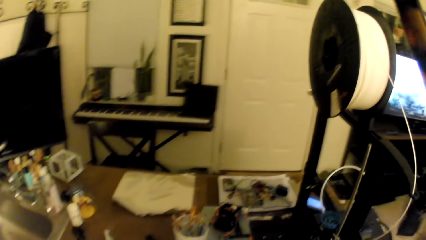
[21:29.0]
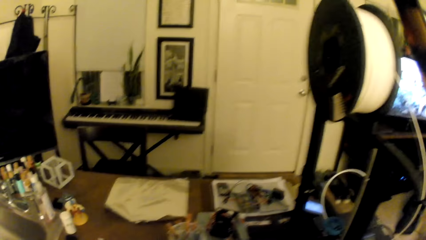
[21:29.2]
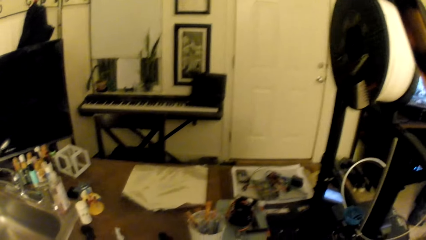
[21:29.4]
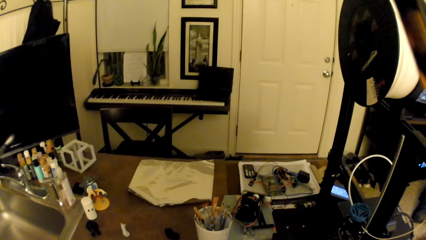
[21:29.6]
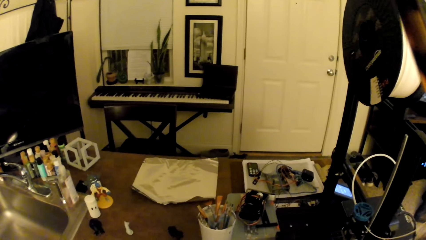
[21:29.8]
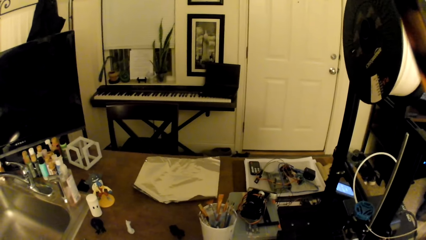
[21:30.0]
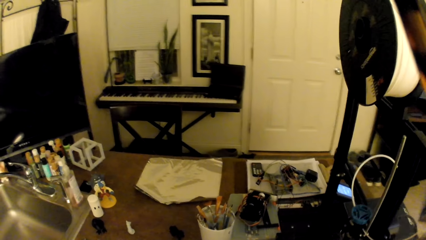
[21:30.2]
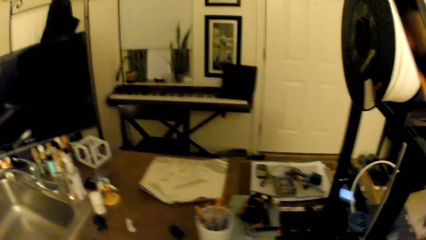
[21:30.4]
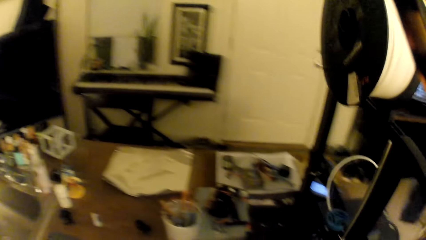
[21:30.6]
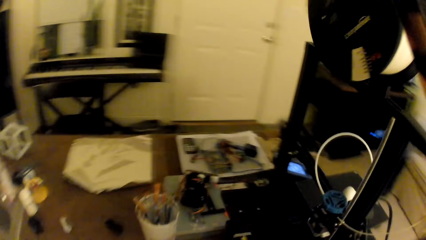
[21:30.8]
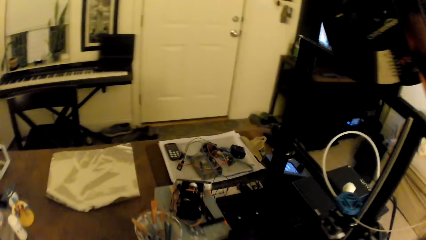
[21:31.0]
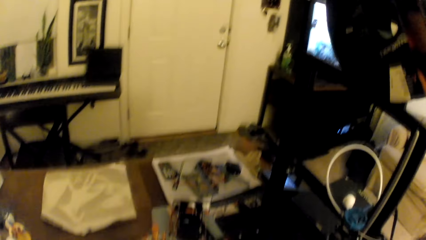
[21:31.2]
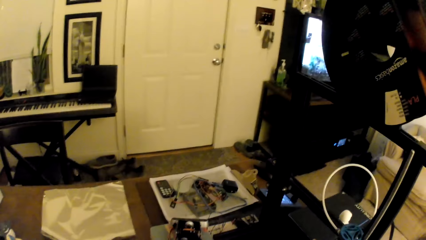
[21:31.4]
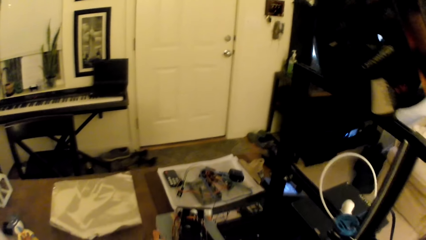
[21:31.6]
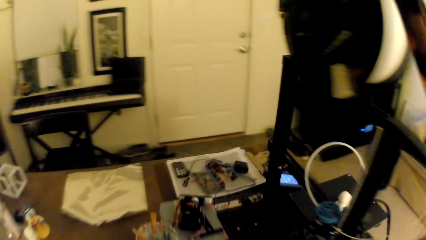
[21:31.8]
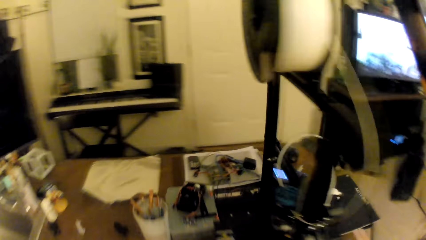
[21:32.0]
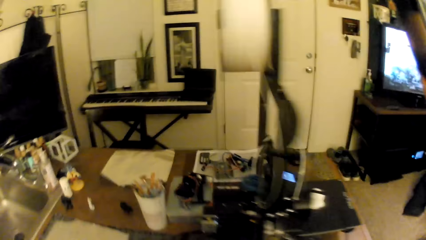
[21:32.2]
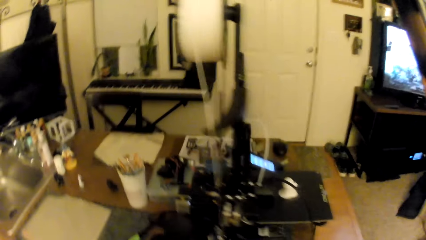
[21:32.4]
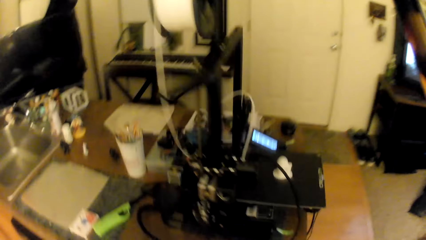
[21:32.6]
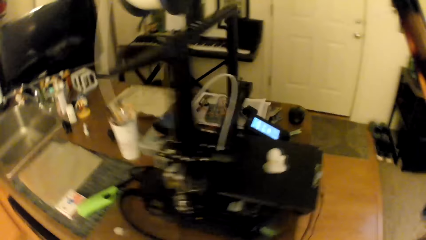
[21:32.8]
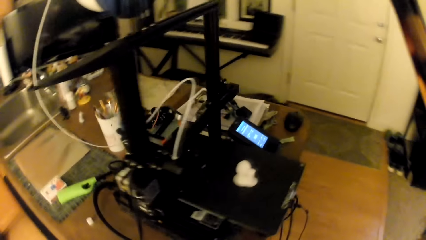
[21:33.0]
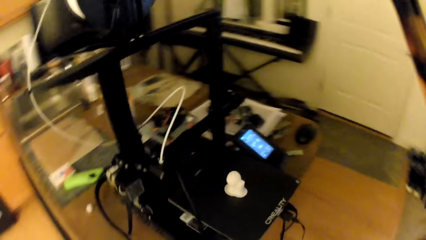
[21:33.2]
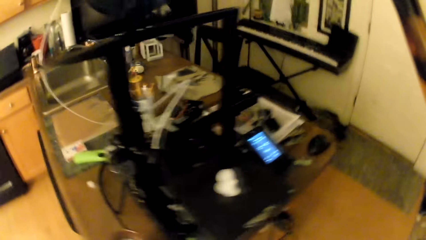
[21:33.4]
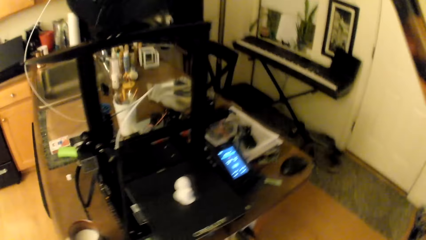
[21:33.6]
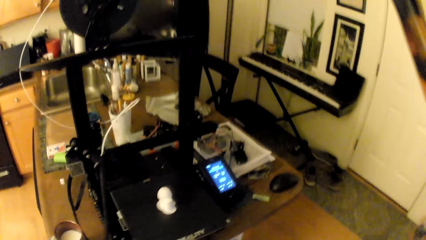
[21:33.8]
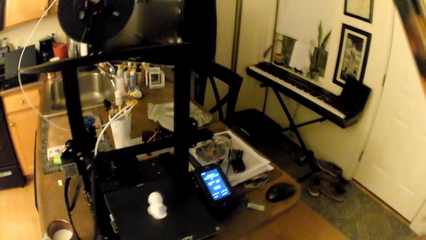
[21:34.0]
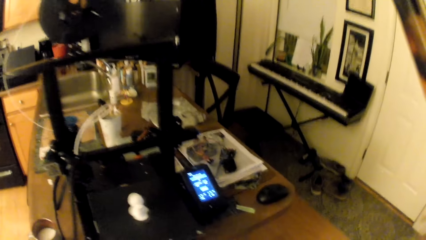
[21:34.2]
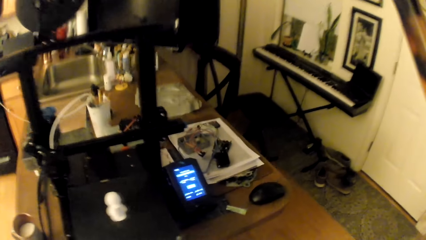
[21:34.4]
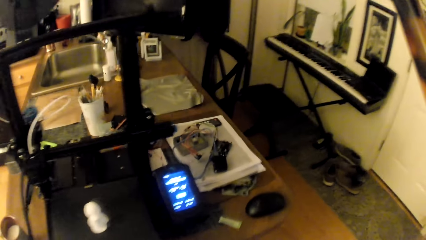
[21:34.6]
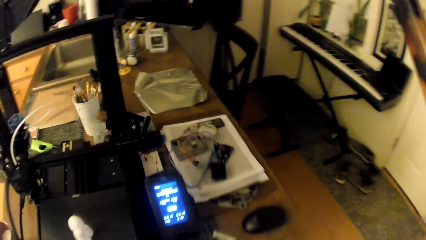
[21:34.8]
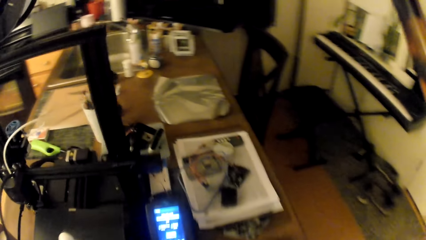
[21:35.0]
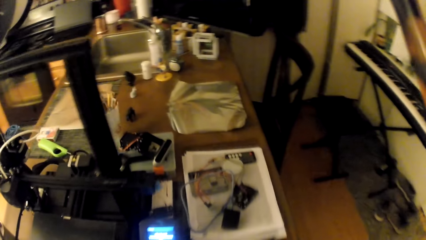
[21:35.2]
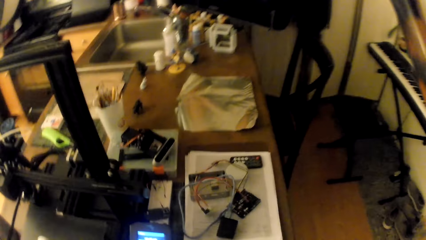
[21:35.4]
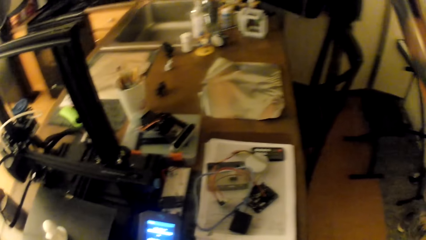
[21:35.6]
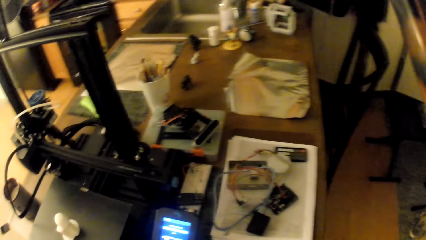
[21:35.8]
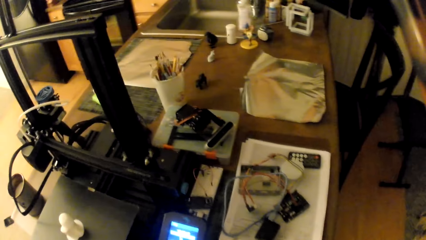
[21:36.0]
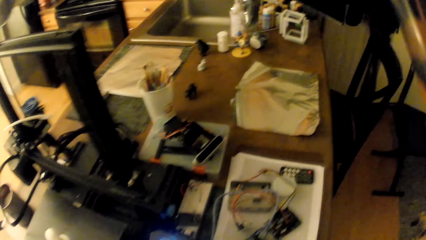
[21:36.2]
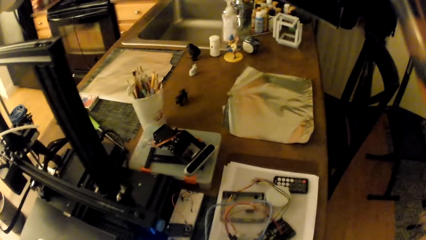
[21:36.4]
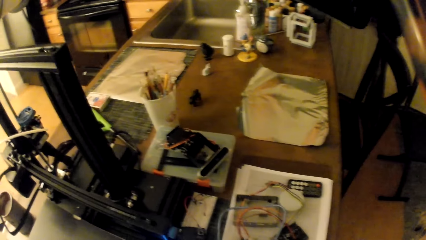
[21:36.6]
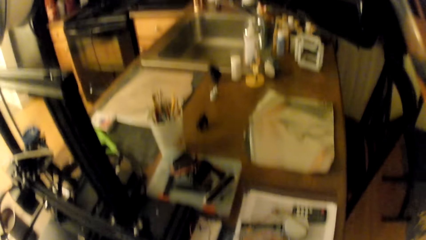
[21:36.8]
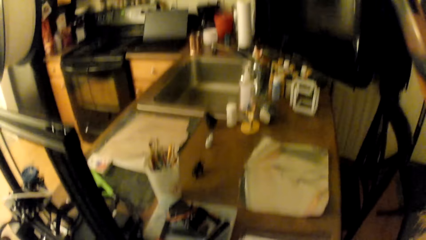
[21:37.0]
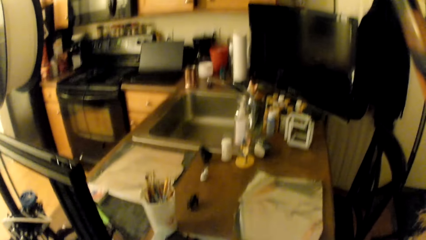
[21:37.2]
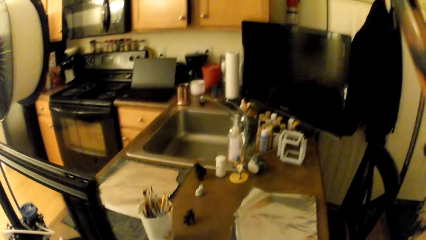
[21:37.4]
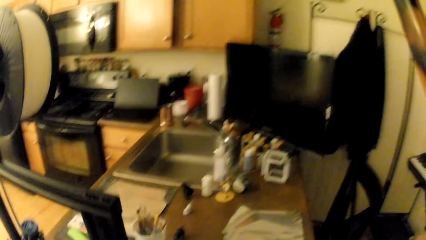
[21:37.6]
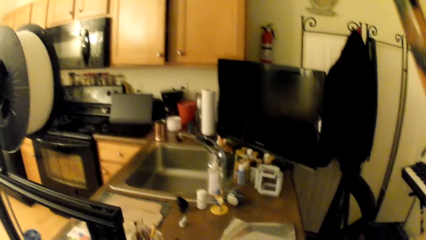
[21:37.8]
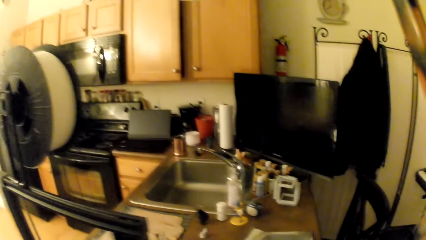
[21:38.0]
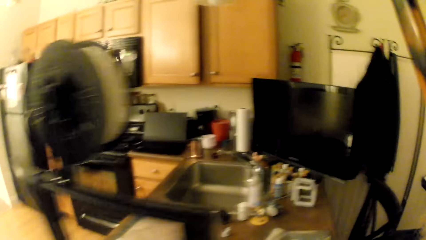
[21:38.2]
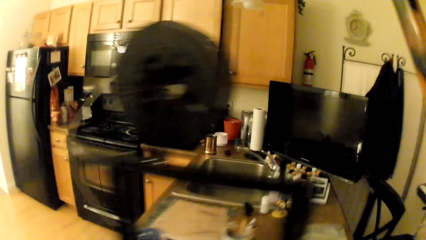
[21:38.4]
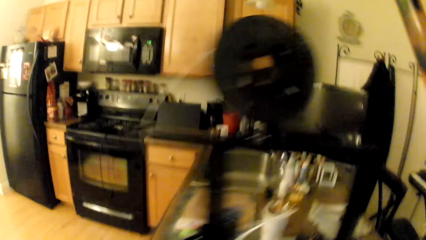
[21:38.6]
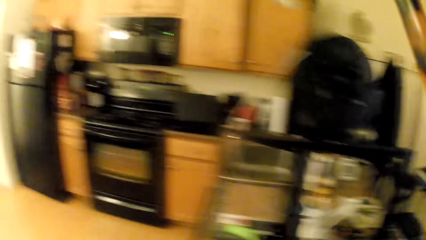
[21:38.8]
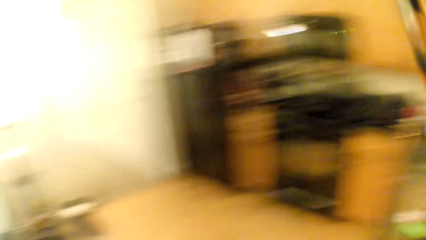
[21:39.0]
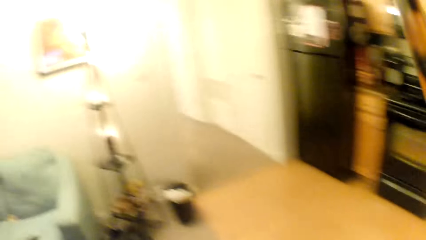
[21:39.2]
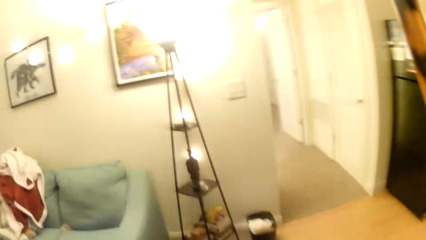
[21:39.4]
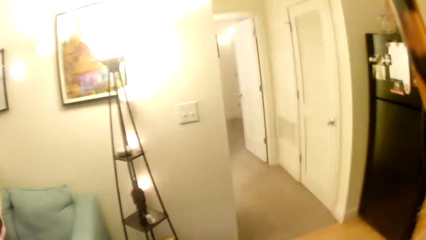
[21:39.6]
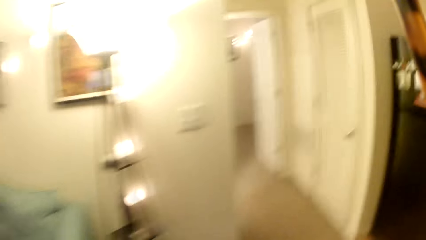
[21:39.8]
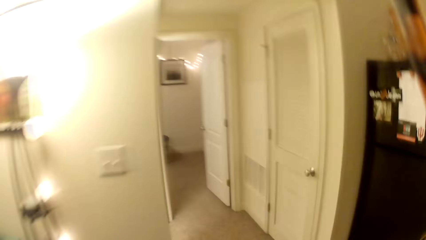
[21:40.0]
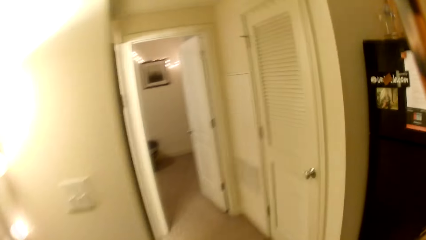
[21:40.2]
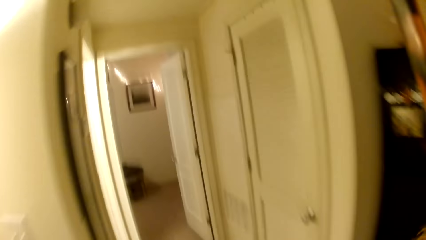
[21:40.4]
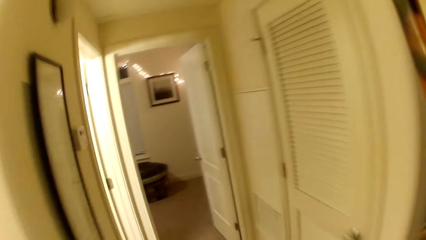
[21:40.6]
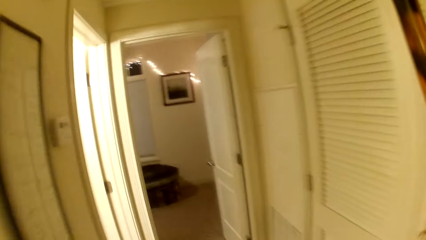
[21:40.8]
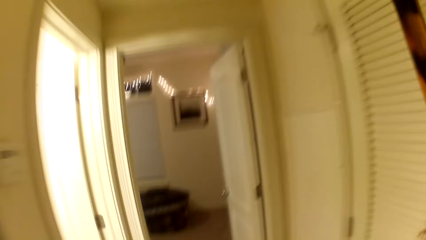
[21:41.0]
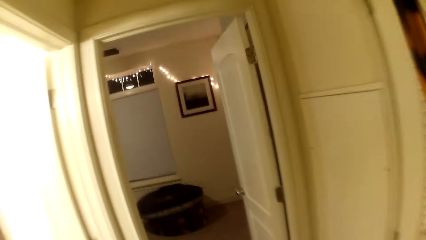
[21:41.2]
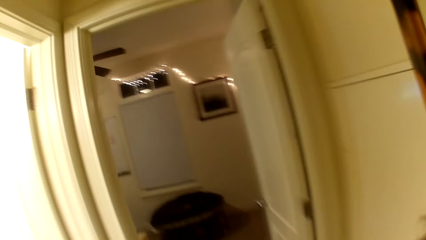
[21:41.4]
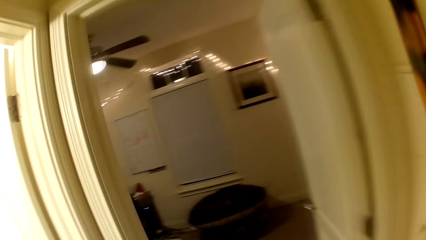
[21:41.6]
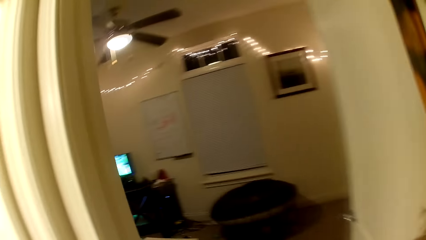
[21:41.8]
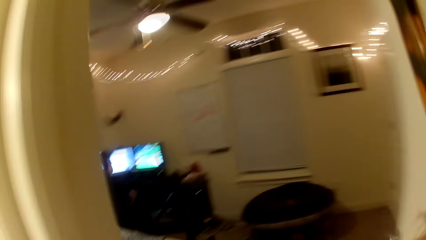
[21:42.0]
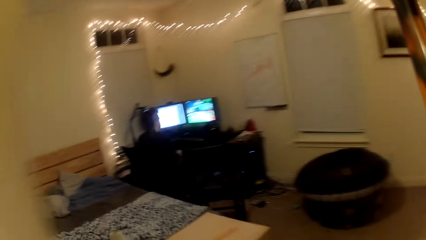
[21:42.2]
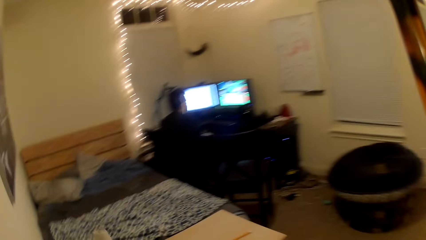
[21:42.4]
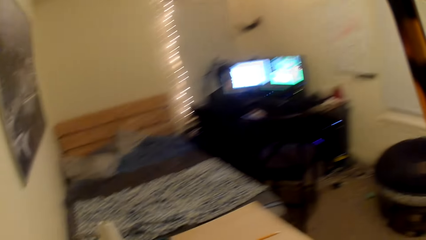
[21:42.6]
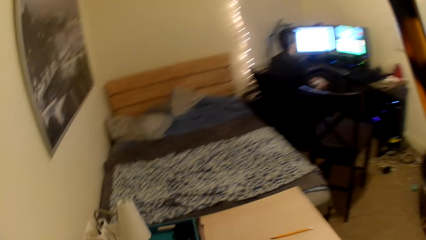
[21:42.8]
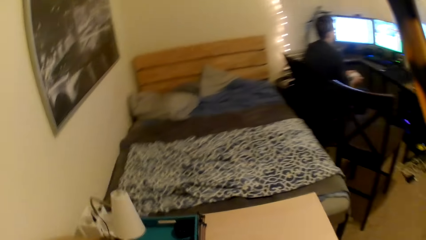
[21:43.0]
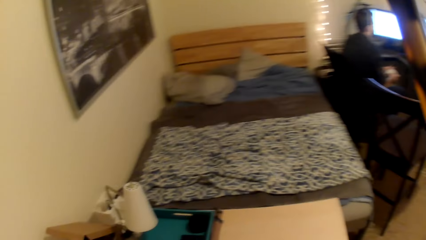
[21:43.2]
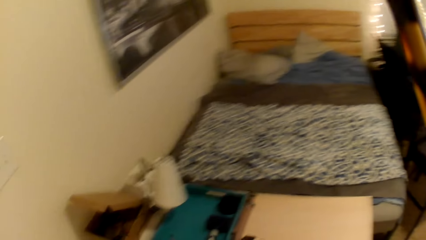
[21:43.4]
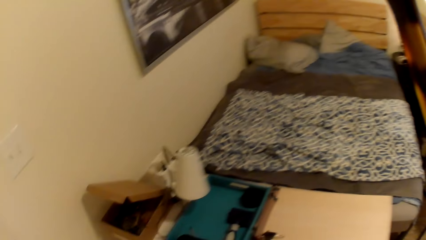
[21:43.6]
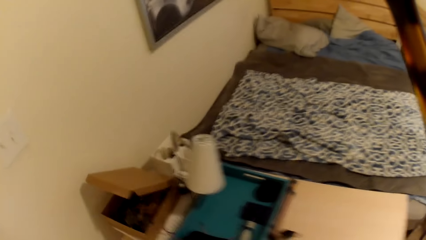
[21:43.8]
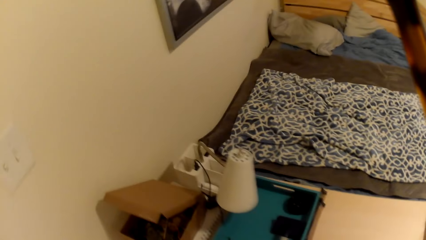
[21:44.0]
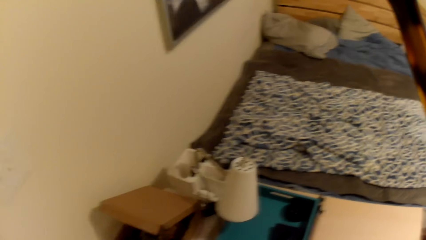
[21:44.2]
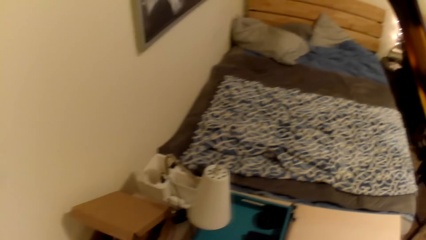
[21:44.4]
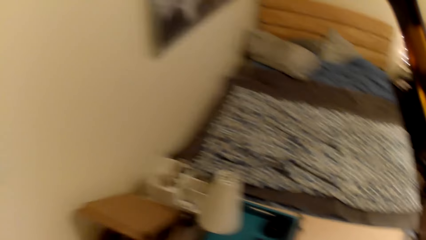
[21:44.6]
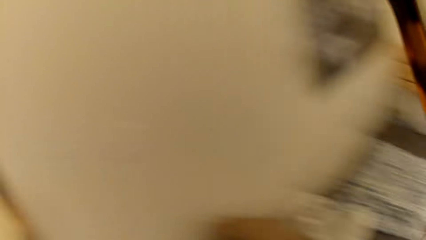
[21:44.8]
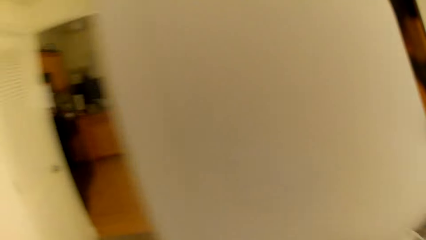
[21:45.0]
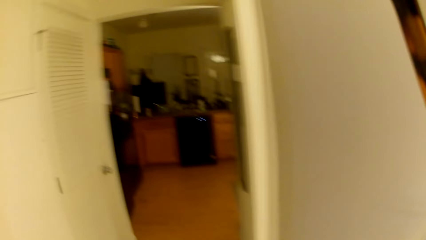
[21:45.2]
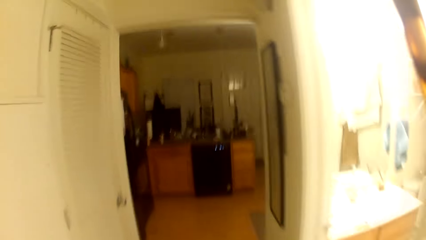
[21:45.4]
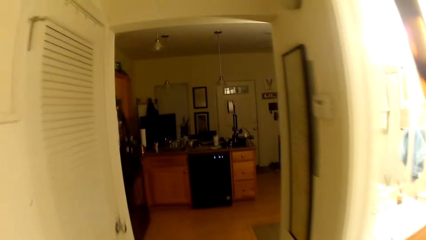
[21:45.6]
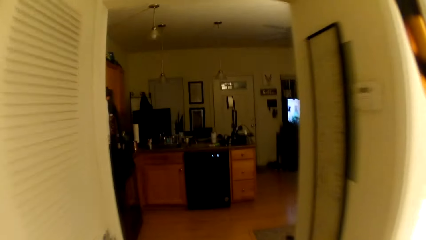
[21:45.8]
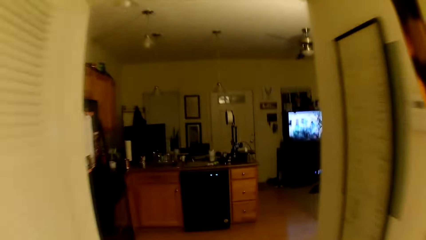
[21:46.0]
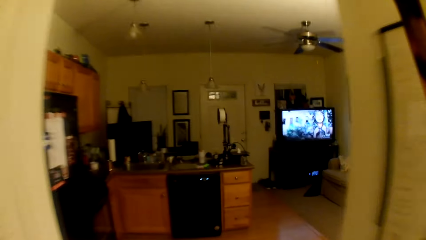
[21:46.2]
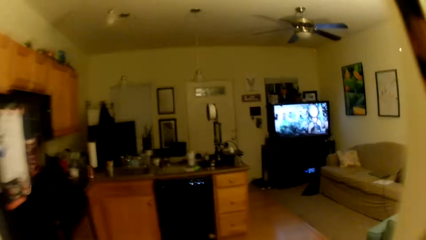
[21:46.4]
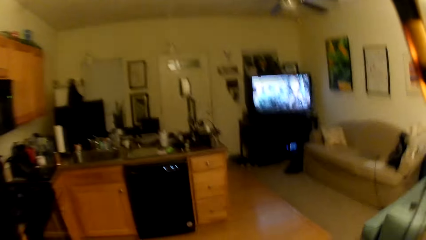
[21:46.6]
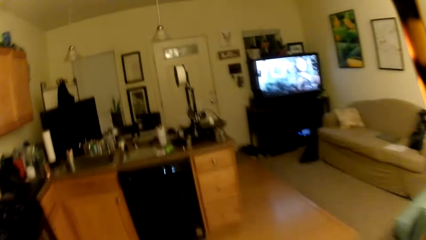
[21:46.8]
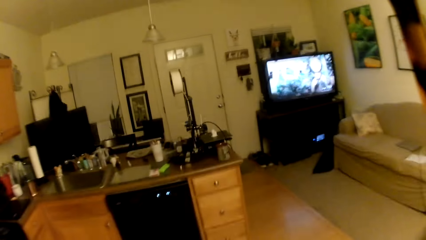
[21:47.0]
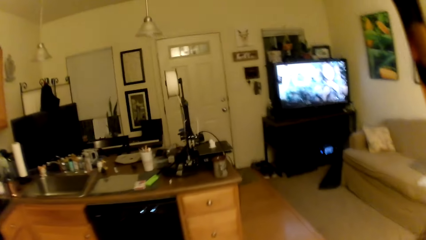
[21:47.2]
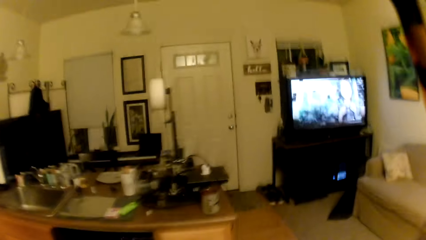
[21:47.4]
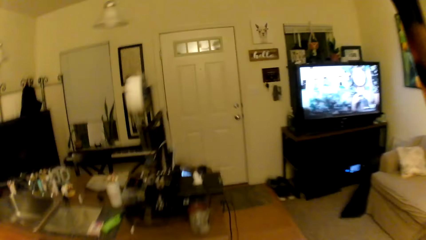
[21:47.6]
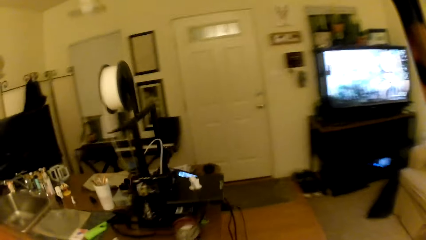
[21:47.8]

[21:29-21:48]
The camera wearer looks at something. They walk around the table. They look at something. They converse with someone. They walk around the house. They converse with a man. They walk around the house.
